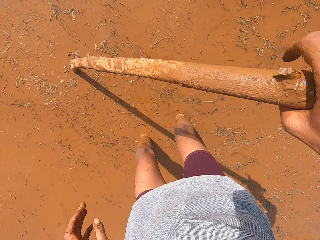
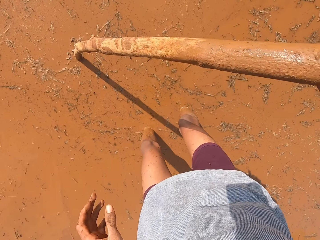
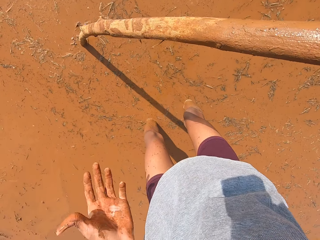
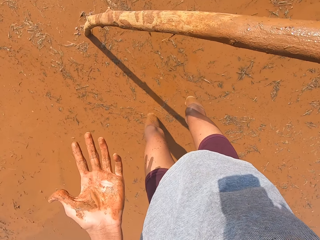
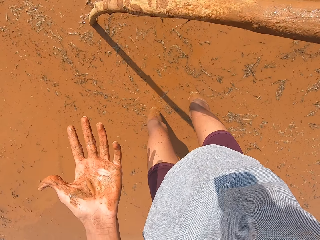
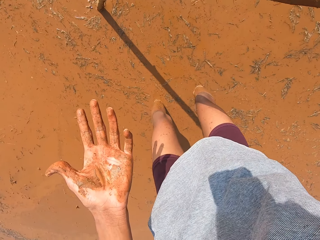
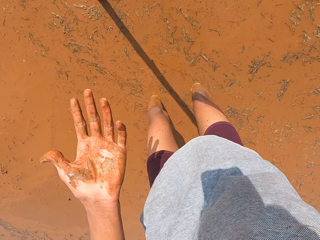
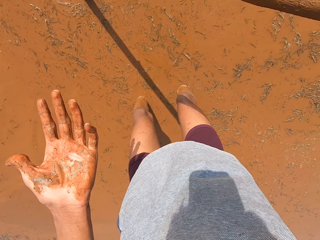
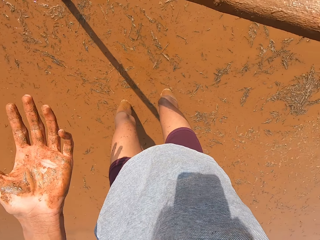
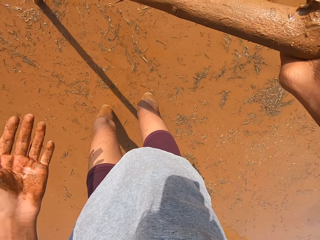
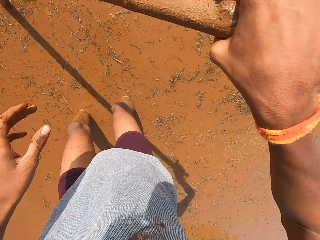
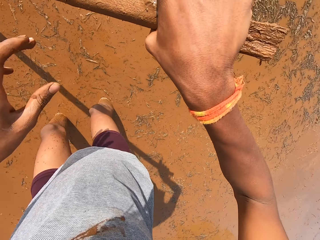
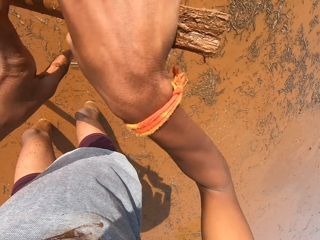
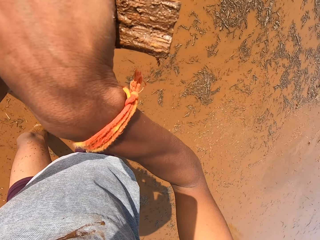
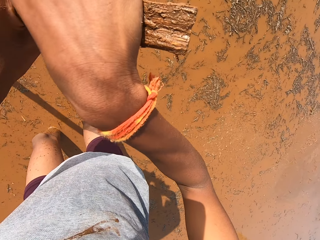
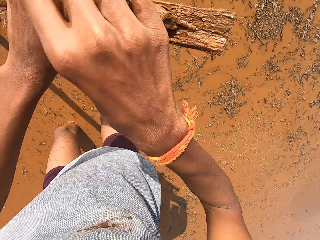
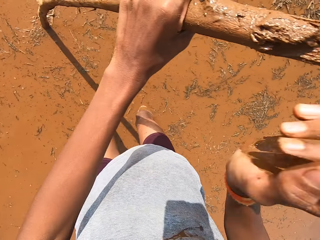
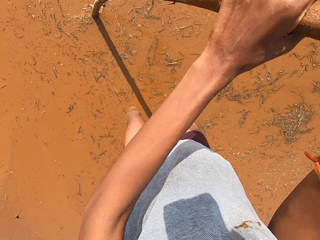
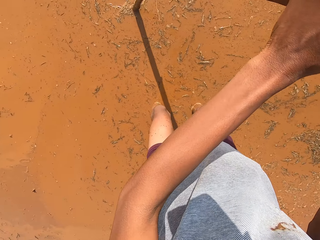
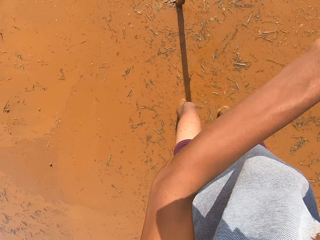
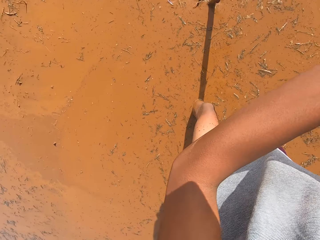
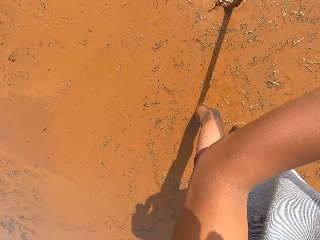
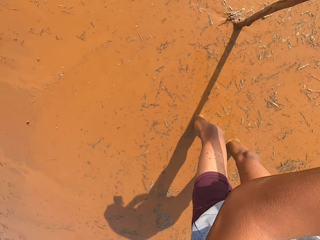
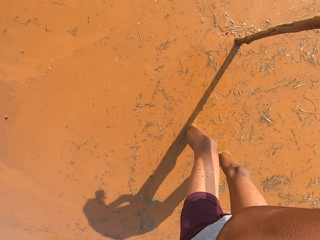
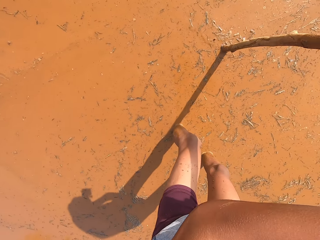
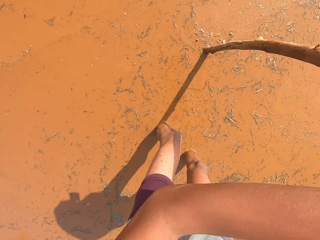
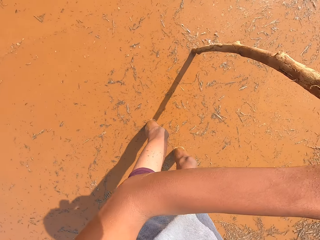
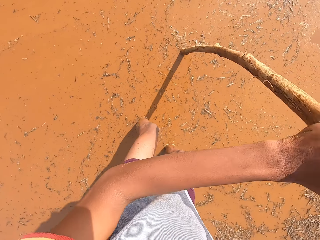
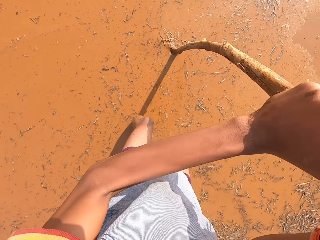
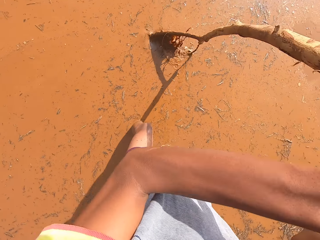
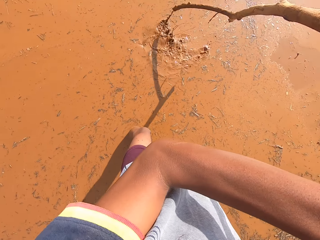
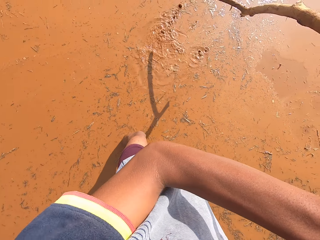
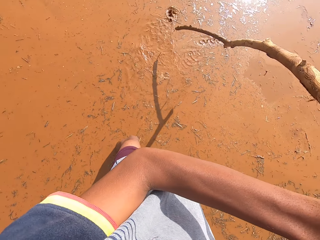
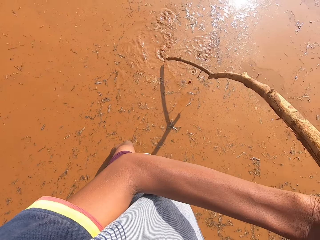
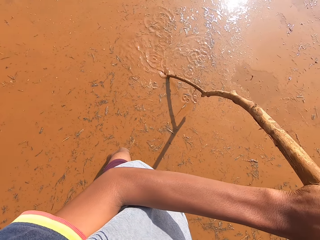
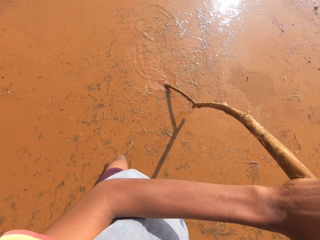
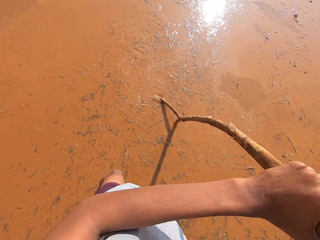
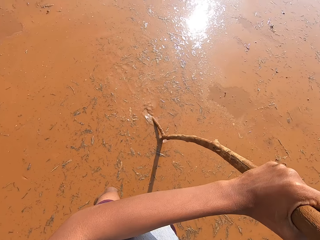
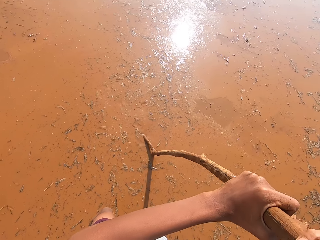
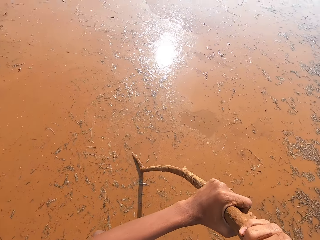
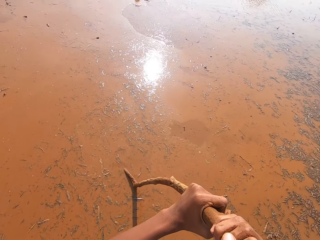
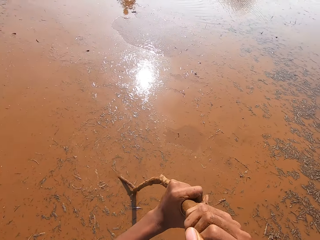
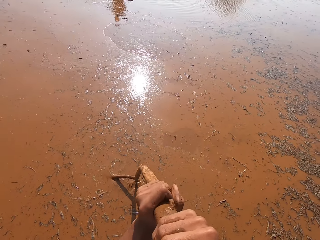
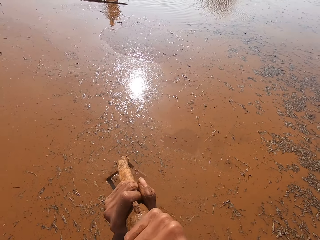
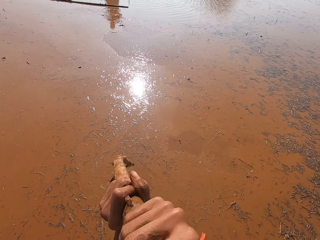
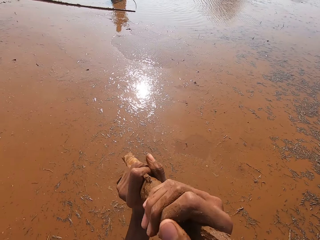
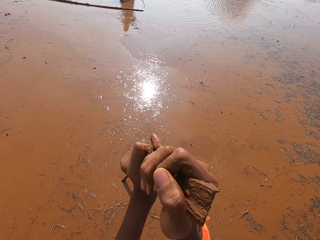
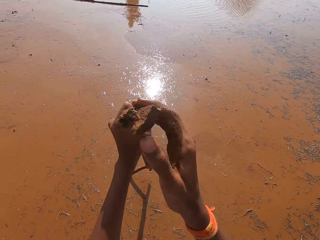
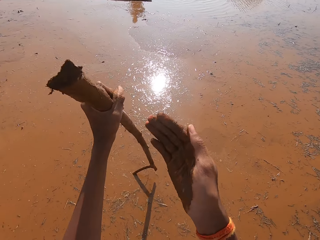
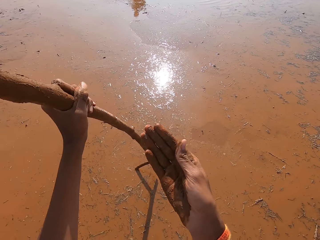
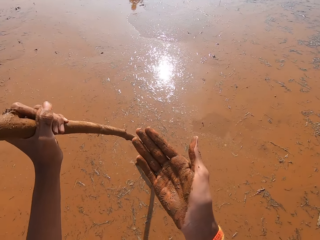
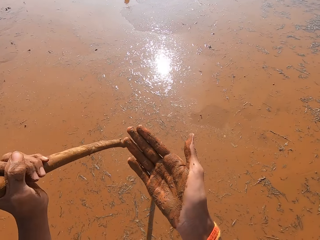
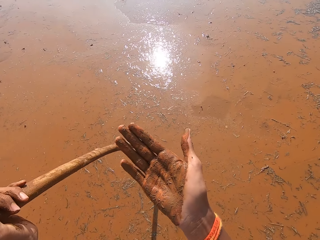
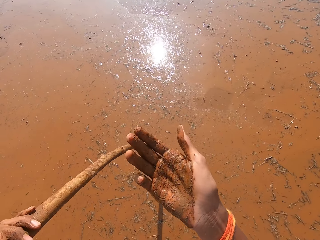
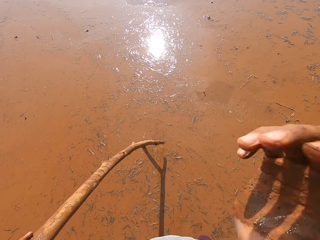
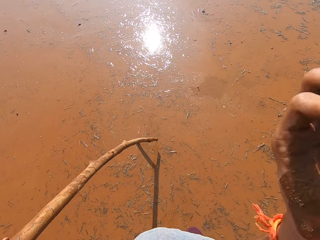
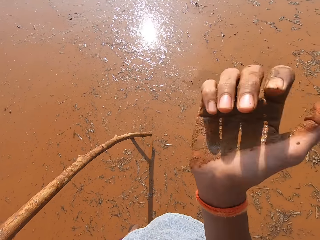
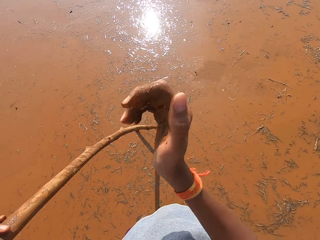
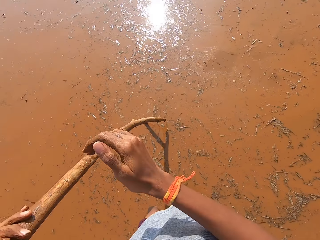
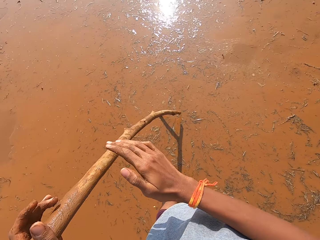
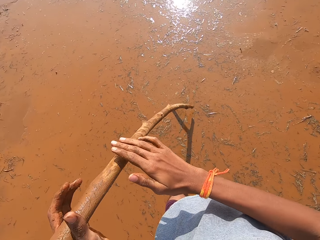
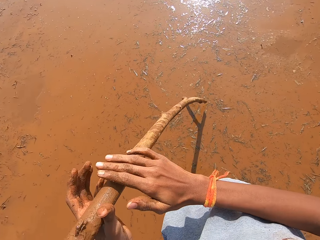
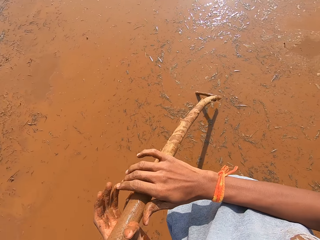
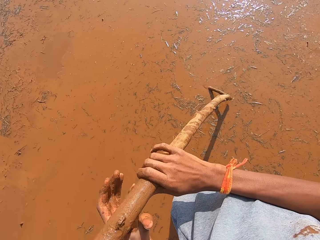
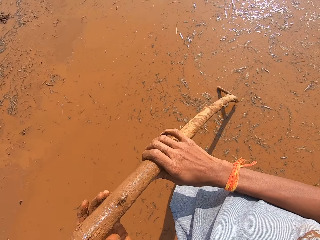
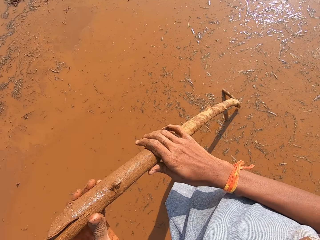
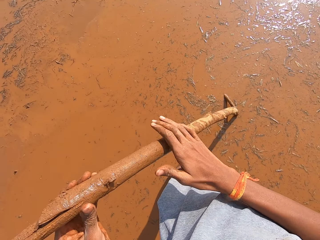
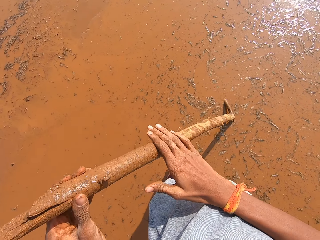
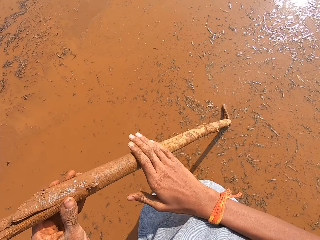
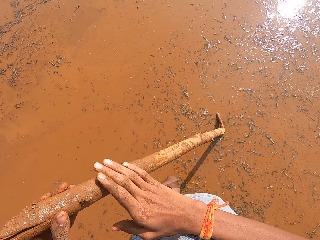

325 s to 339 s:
The camera wearer wipes the hand with the t-shirt. He looks at the hand. He moves the stick in his right hand to his left hand. He holds the stick with both hands. He removes the stick from the mud with both hands. He digs the stick into the mud with both hands. He moves the stick. He looks at the hand. He cleans dirt on his face with his right hand.

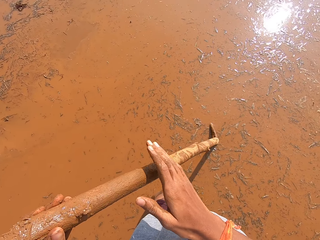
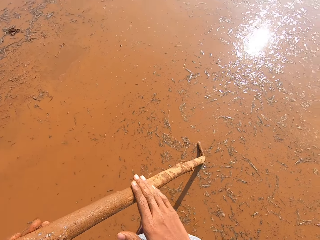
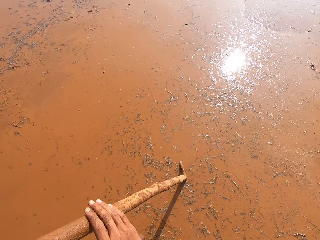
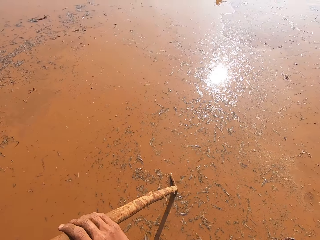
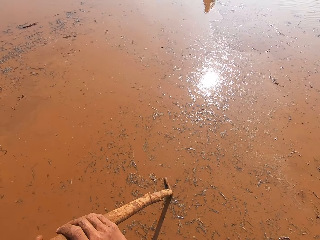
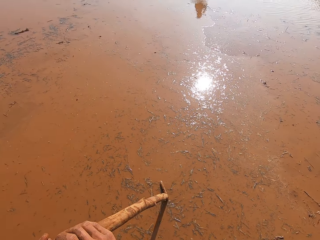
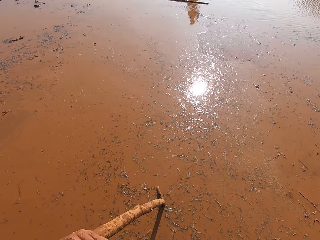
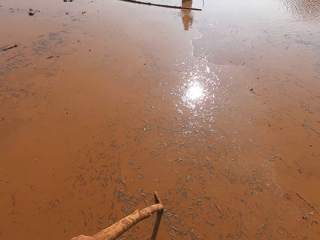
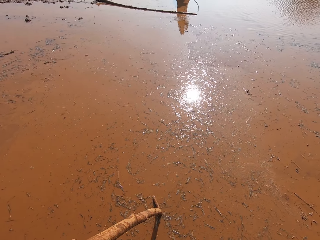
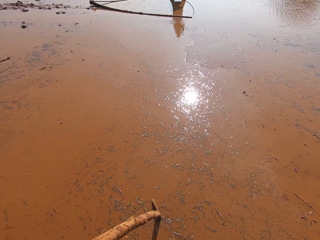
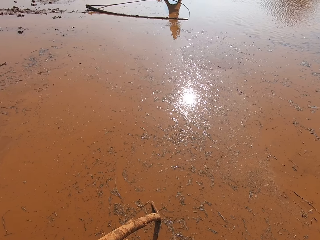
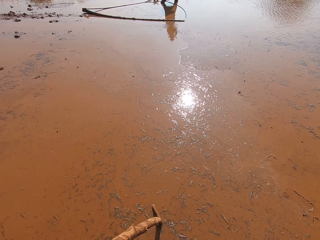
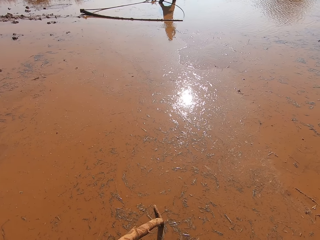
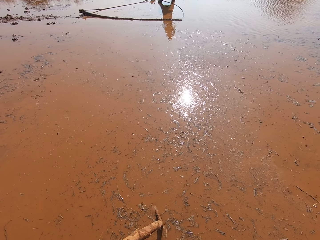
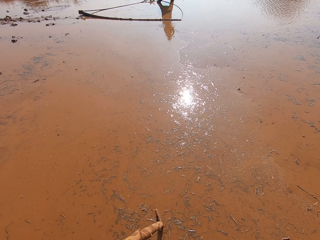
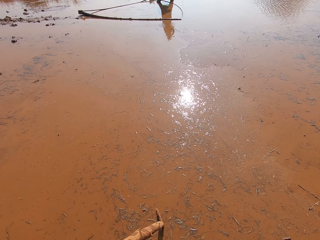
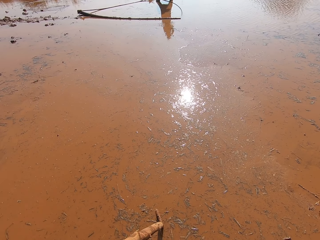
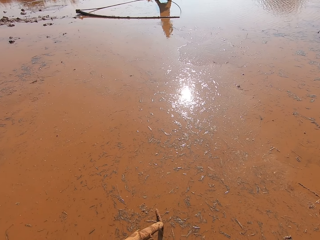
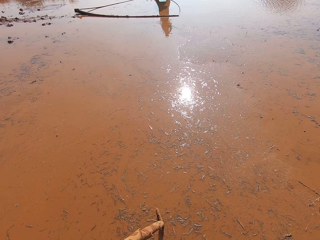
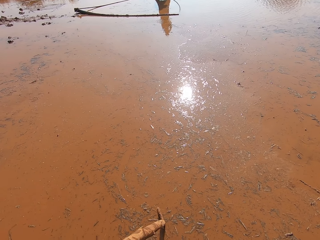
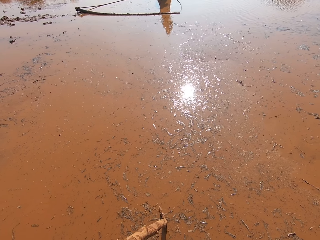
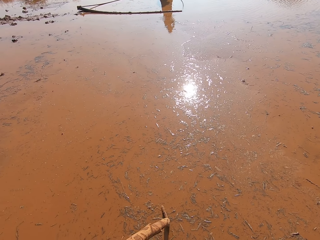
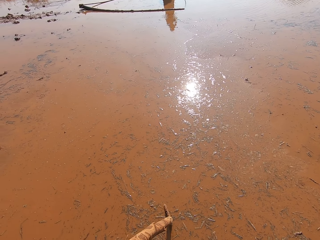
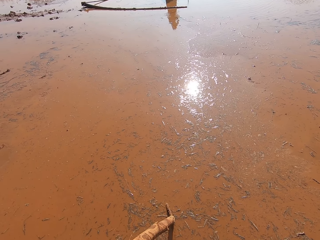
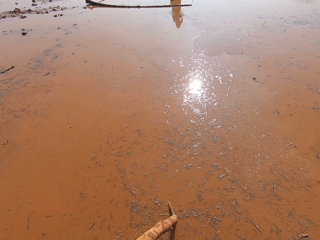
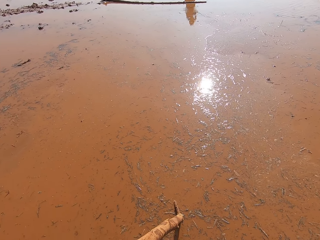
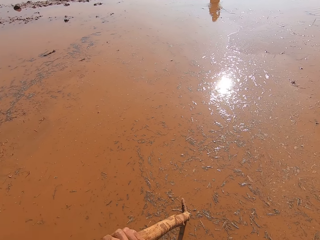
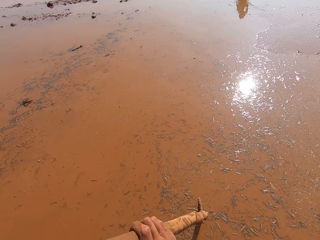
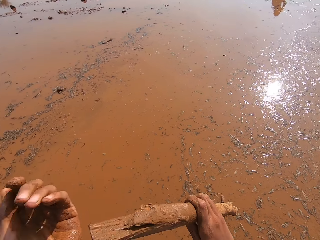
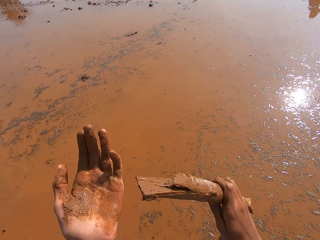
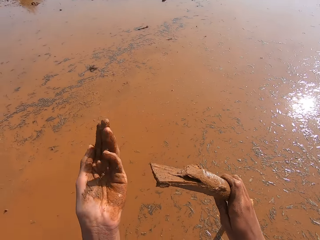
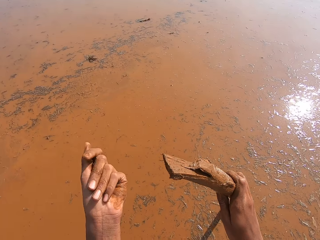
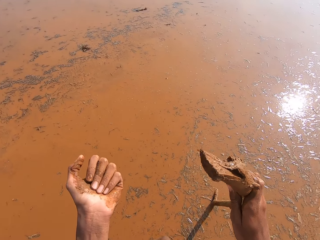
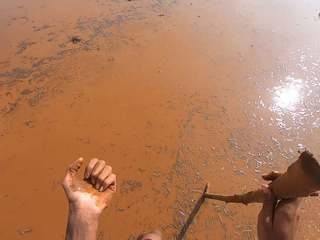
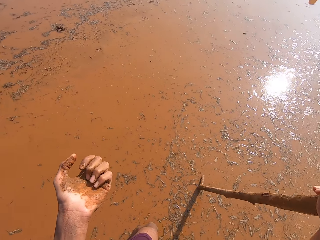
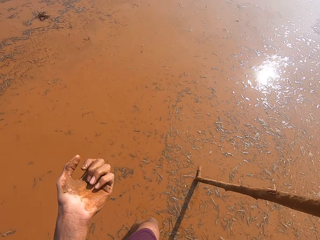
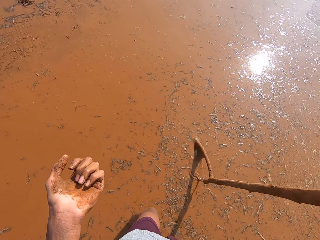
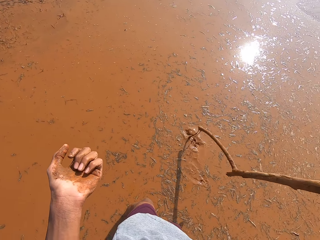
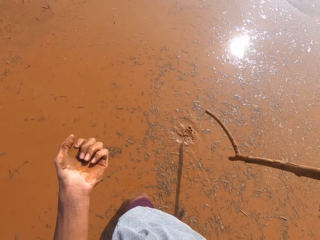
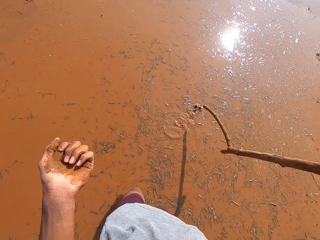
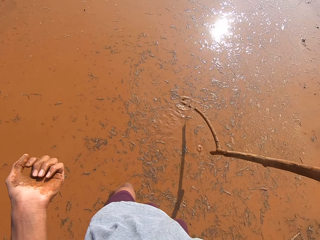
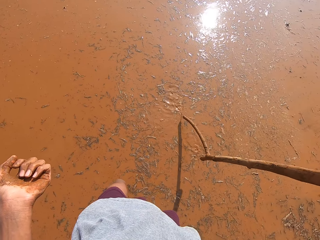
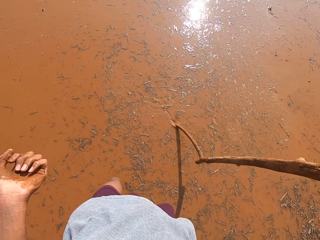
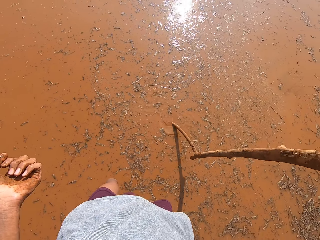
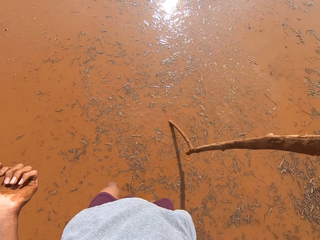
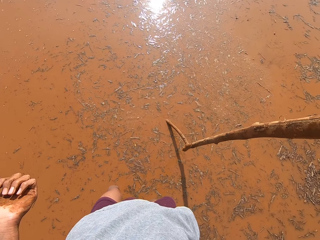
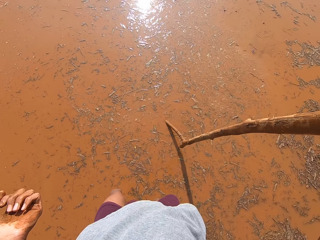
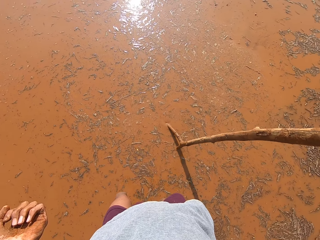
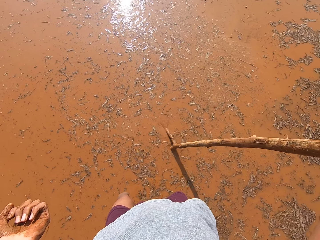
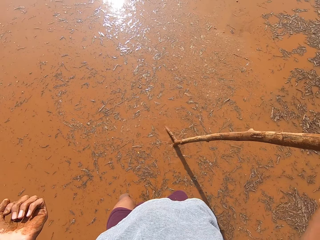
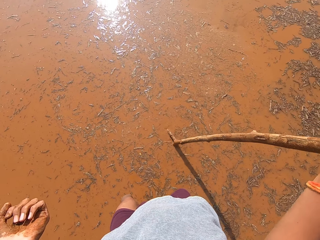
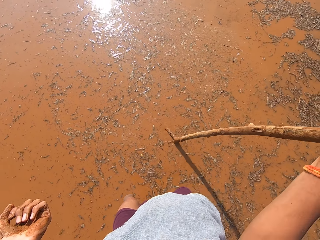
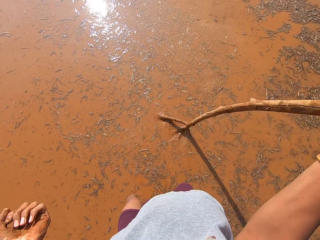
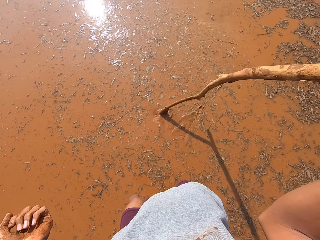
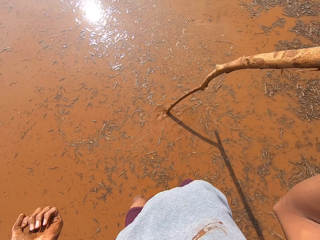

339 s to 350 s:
The camera wearer holds the stick with both hands. He adjusts the stick in the mud with his right hand.
